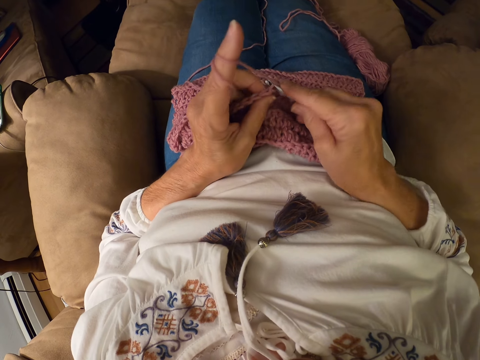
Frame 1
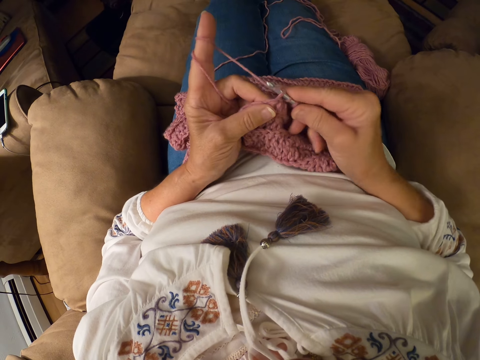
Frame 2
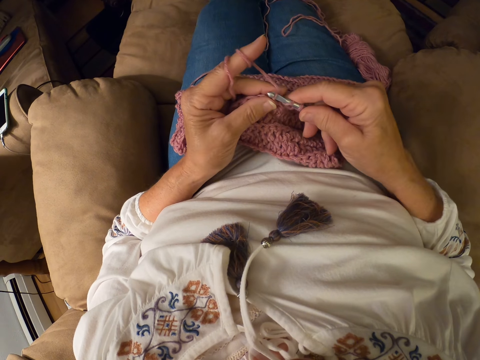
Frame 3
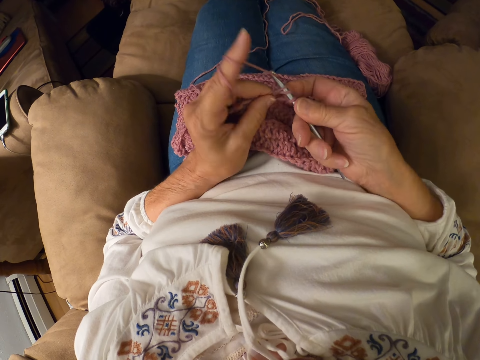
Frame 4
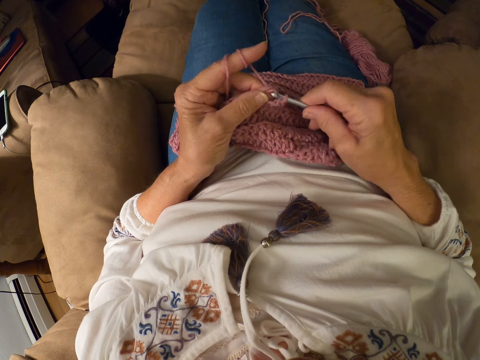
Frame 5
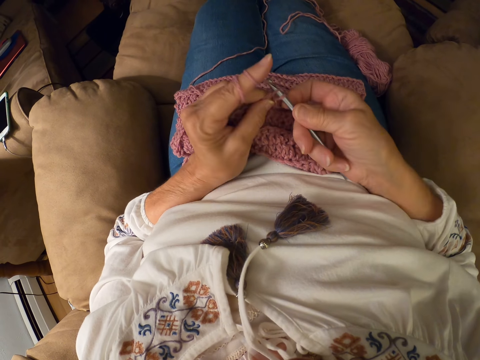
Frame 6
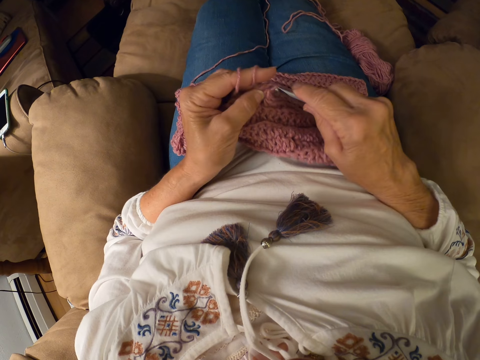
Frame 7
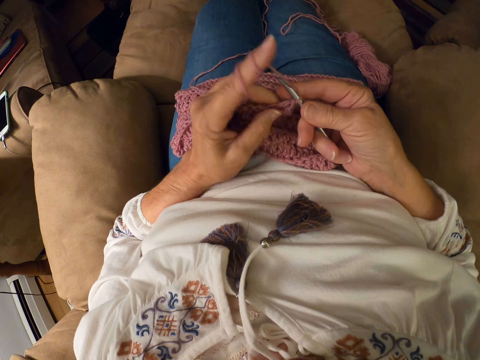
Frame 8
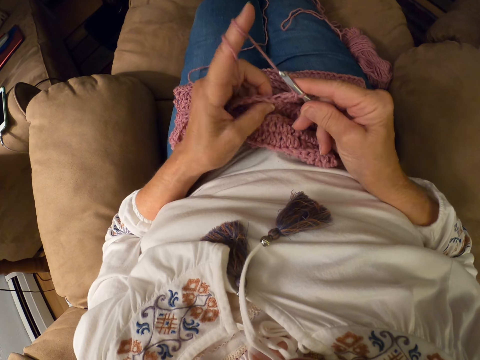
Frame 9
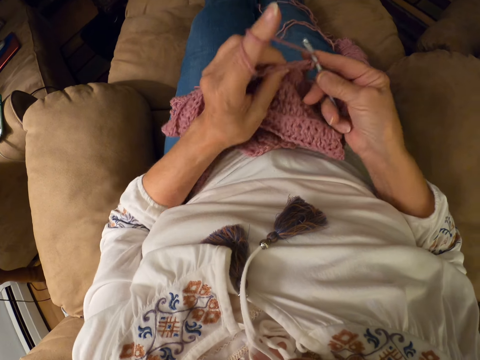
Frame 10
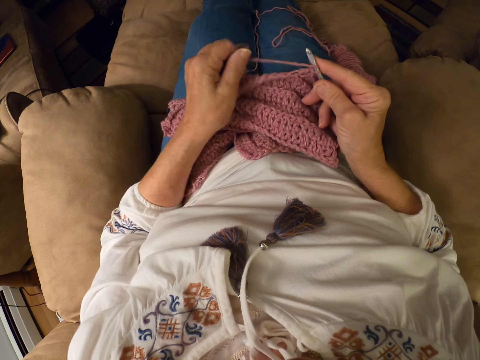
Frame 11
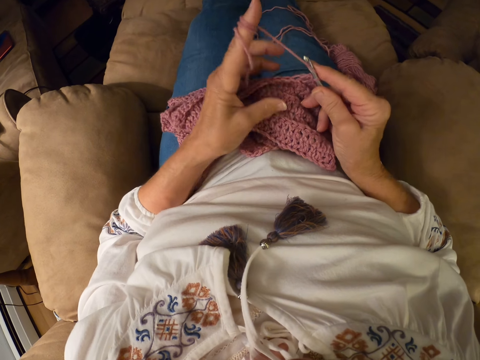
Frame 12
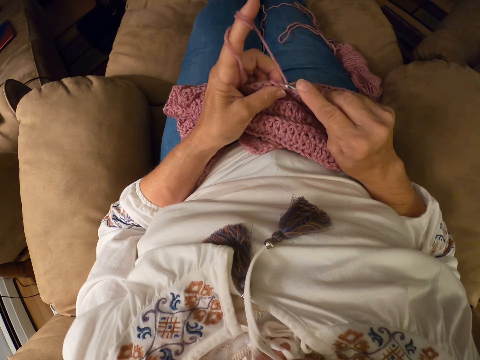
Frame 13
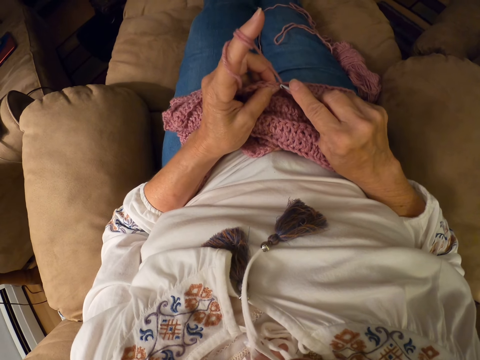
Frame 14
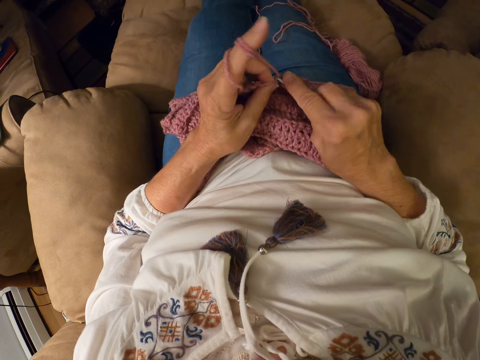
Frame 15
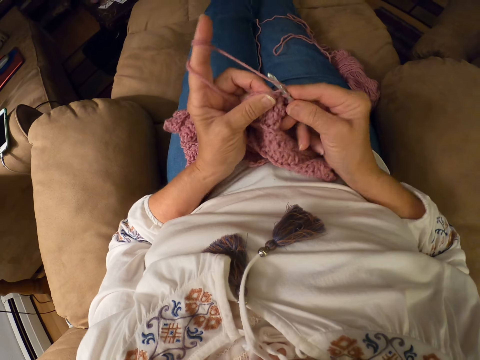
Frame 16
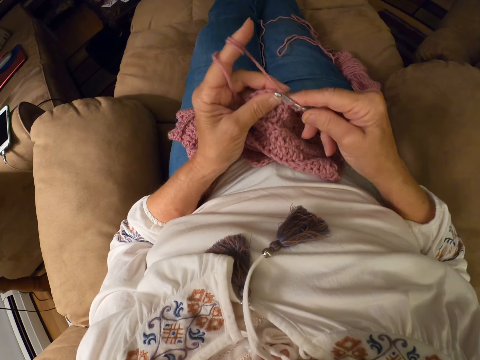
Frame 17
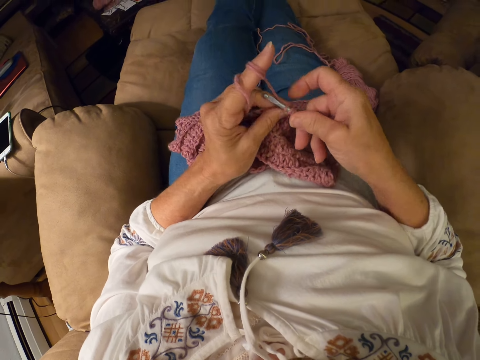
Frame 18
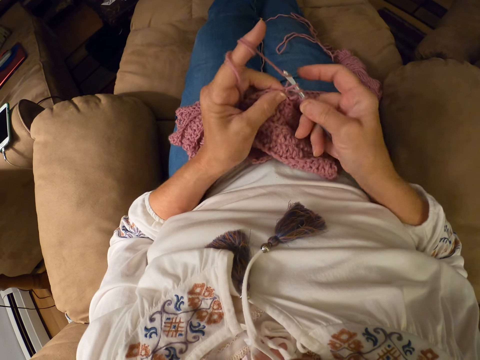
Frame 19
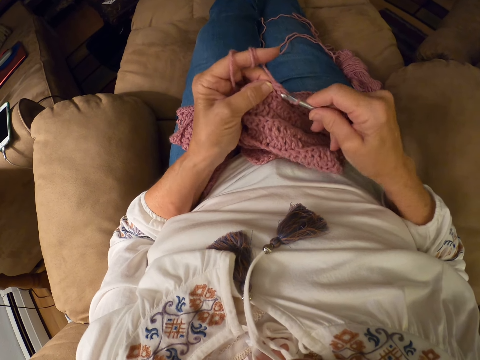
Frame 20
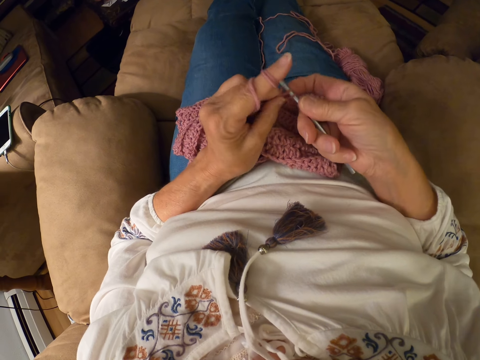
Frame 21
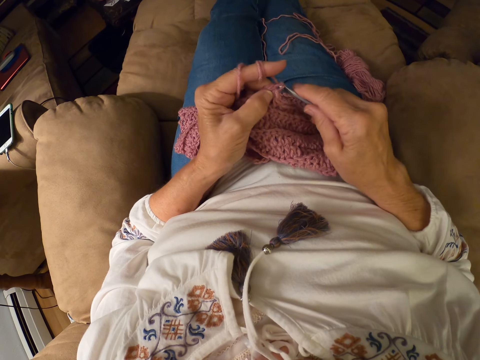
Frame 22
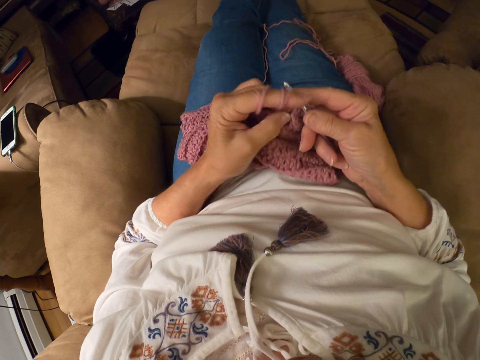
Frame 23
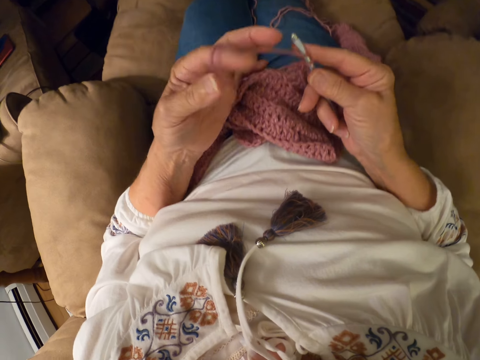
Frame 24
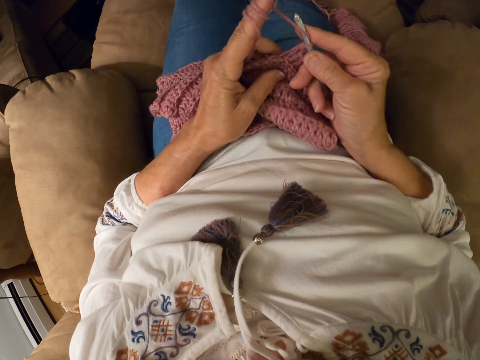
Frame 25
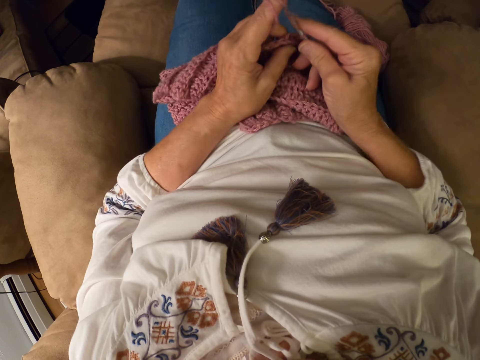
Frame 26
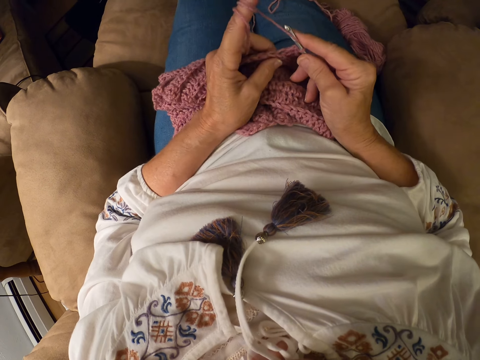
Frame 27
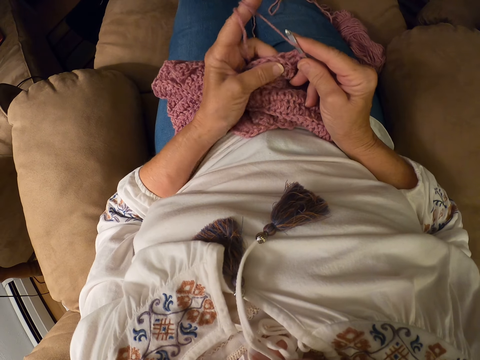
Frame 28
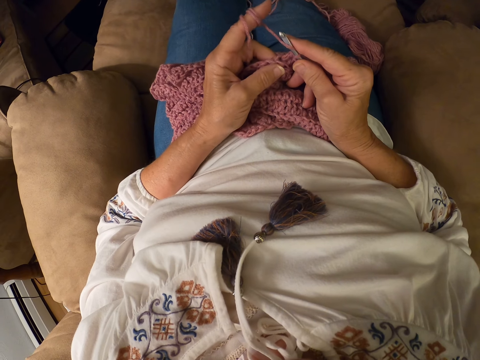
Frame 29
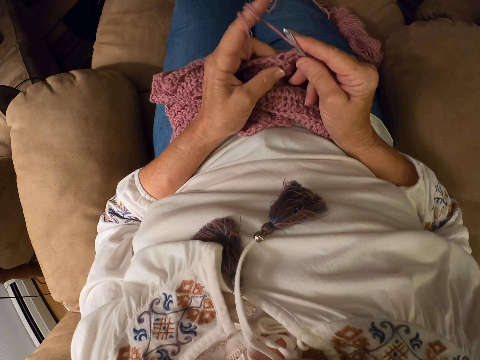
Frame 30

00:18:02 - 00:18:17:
The camera wearer adjusts the crochet with both hands. They roll the yarn around her left index finger. They crochet with the yarn. They adjust her left index finger and pull the thread. They adjust the crochet with both hands again. They hold the sweater fabric on his lap.

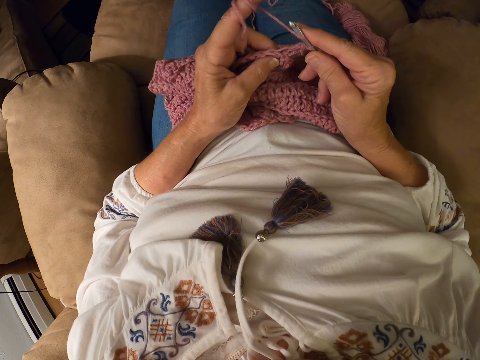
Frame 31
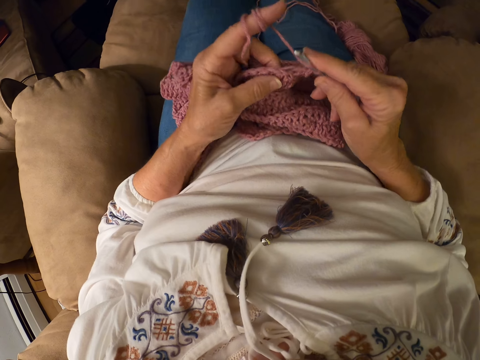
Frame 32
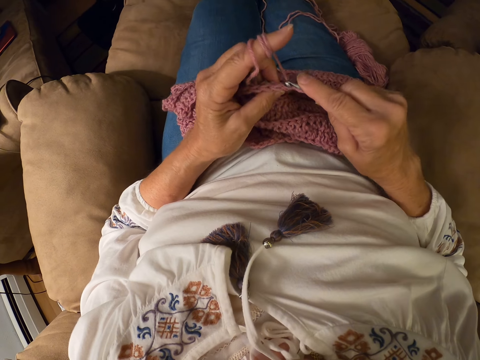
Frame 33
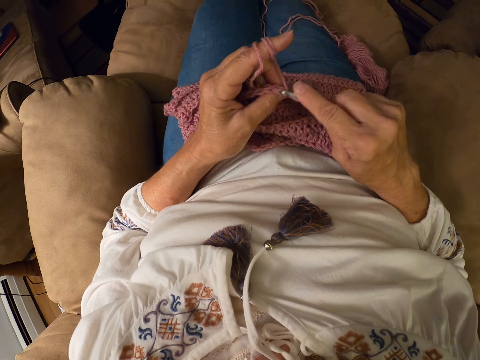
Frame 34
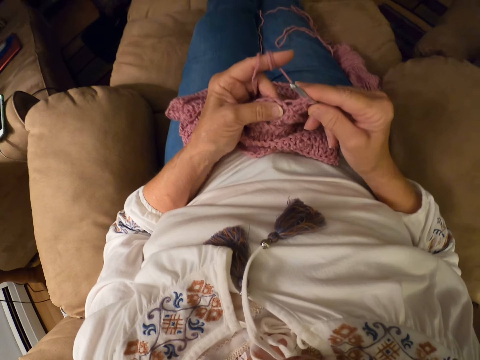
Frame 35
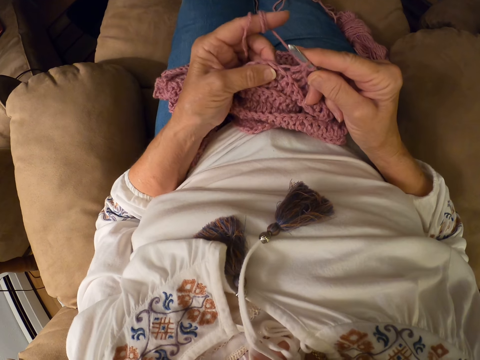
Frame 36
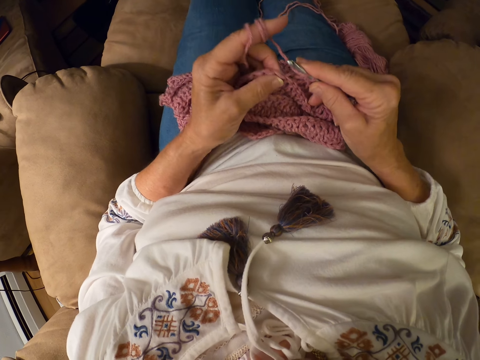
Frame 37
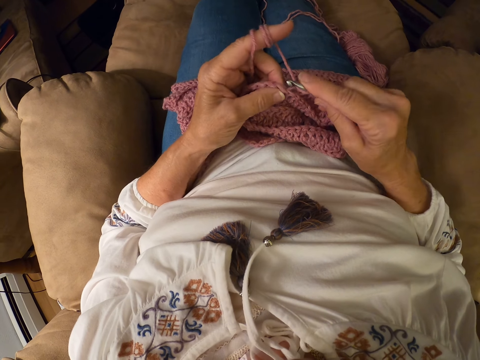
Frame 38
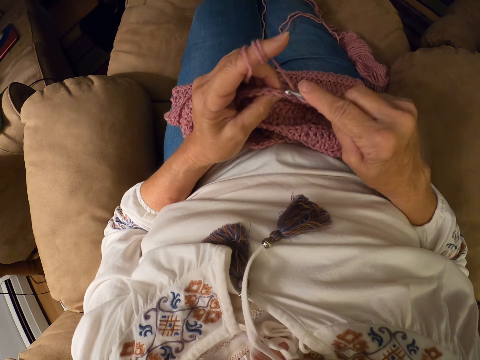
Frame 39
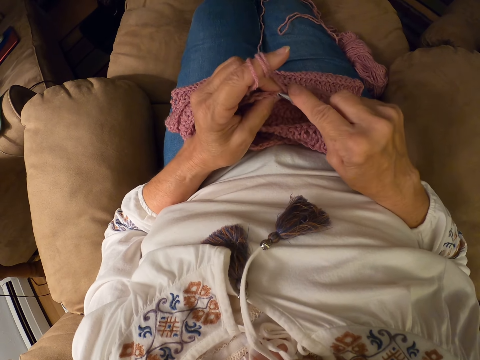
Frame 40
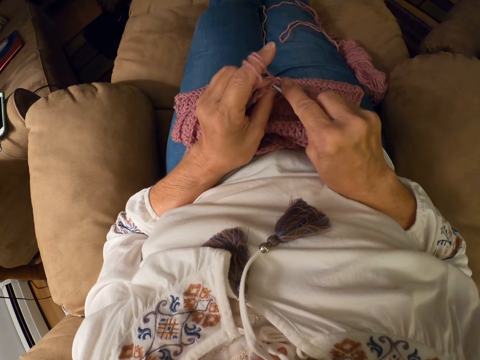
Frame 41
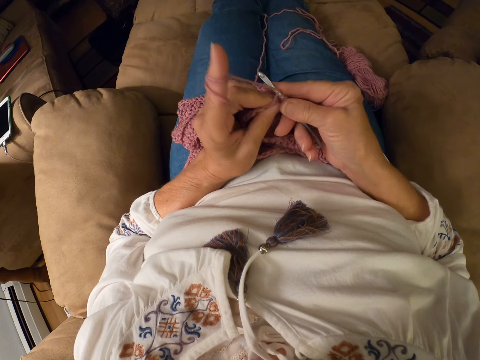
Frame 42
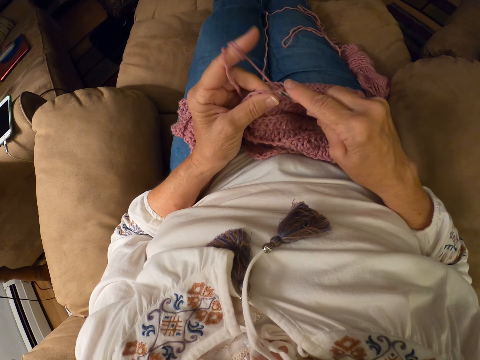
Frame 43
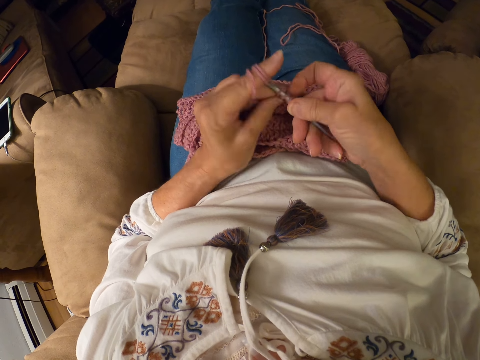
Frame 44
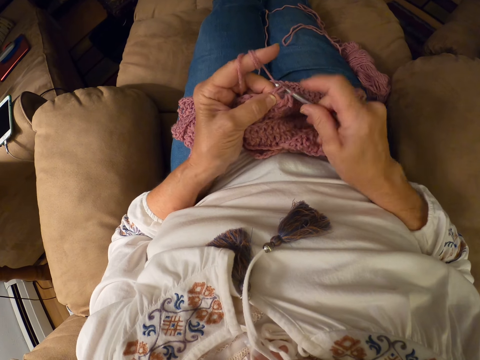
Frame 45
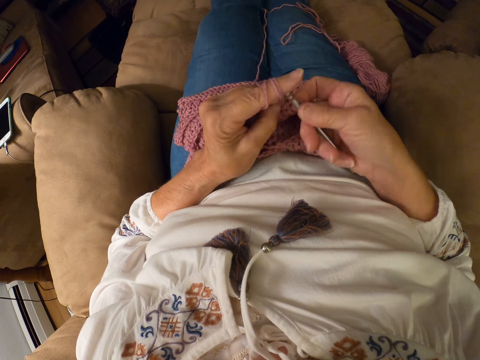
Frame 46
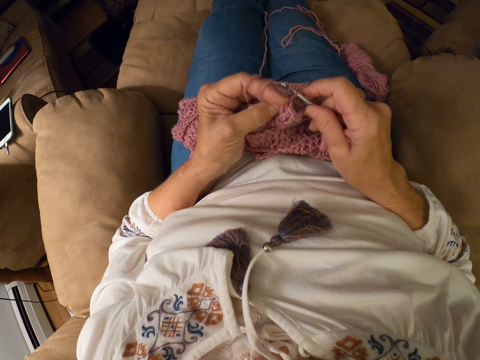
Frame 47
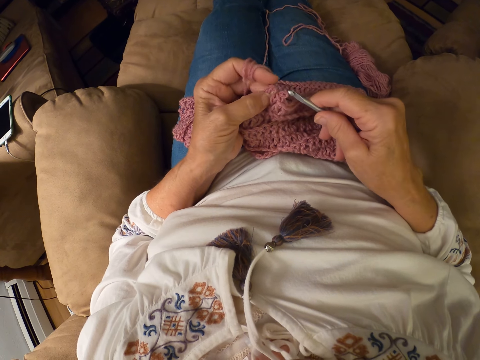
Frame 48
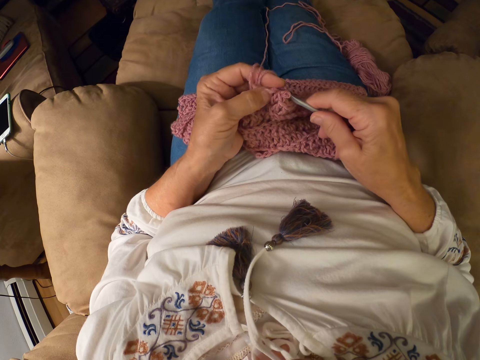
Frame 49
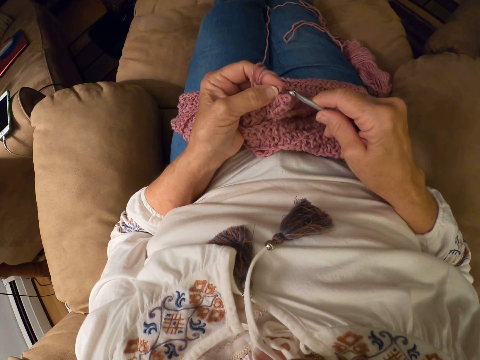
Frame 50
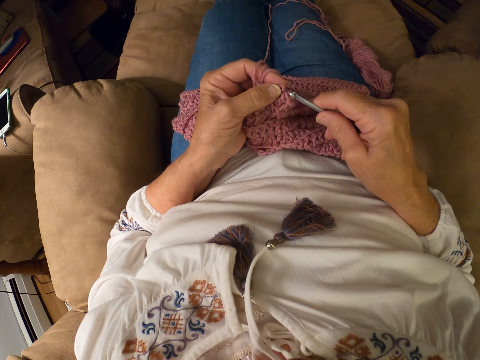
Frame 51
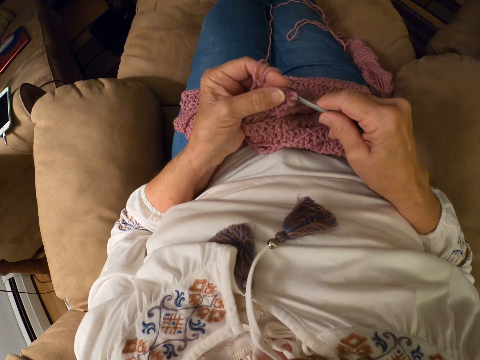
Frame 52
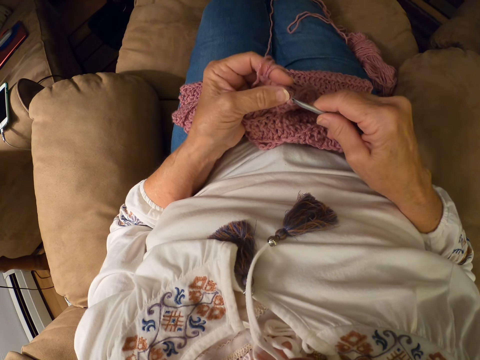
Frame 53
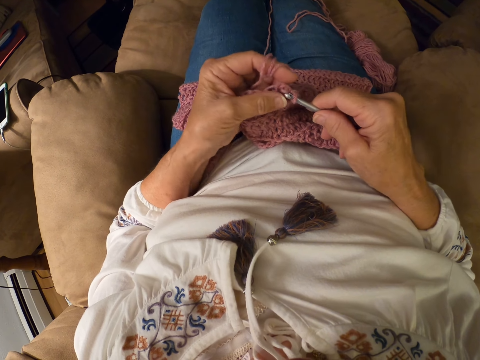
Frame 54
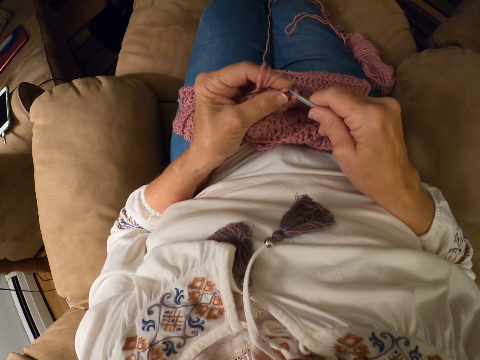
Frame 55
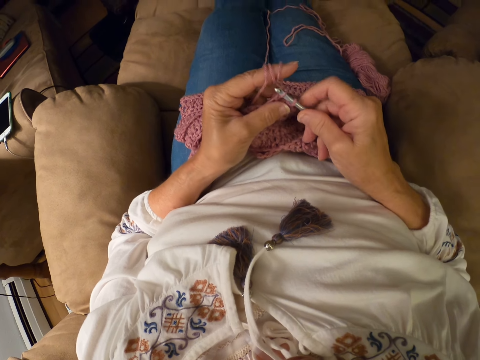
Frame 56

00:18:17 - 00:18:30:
The camera wearer knits a crochet with a crochet hook. They remove the crochet hook from the fabric and insert the crochet hook into the fabric.
